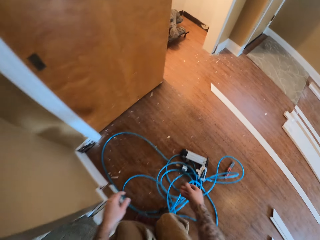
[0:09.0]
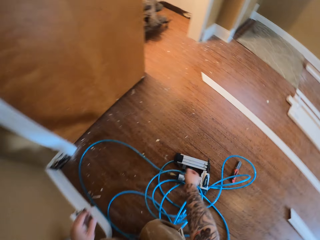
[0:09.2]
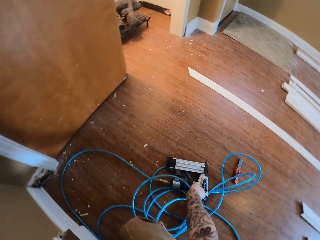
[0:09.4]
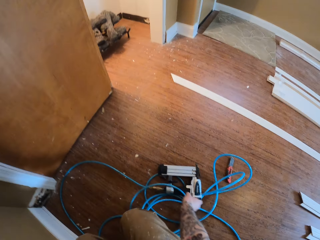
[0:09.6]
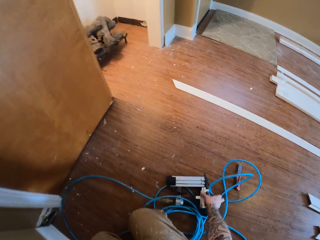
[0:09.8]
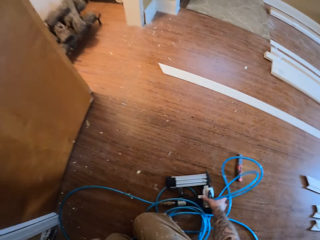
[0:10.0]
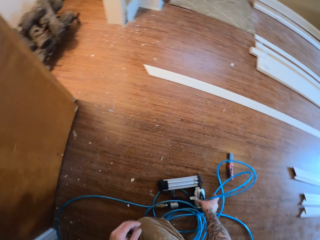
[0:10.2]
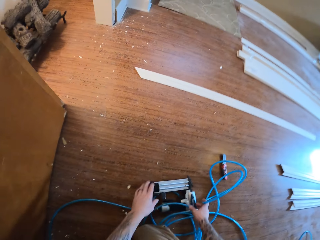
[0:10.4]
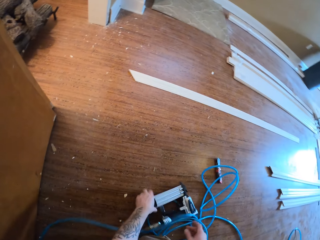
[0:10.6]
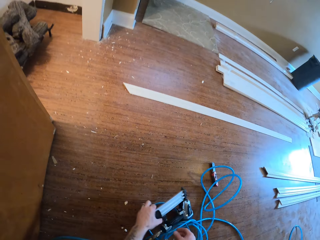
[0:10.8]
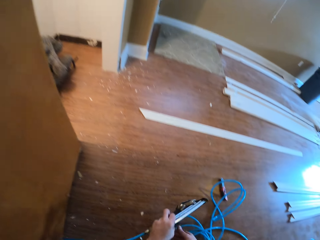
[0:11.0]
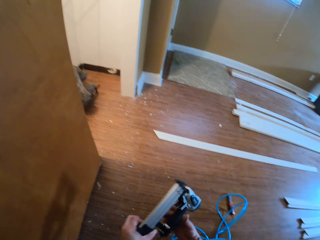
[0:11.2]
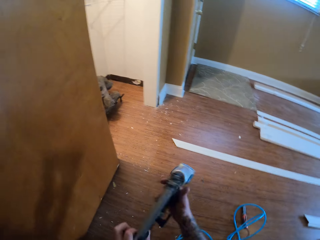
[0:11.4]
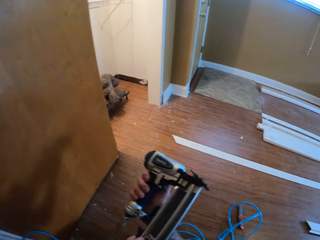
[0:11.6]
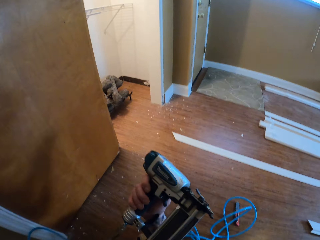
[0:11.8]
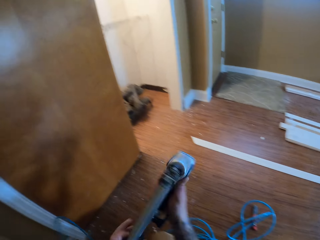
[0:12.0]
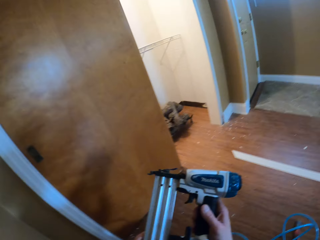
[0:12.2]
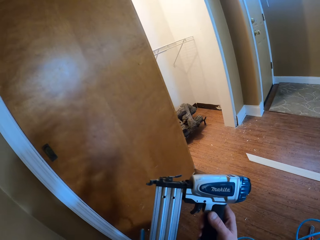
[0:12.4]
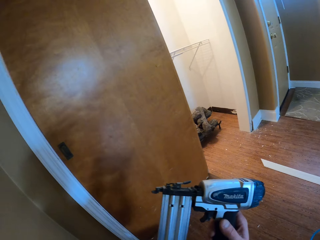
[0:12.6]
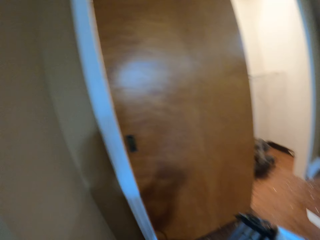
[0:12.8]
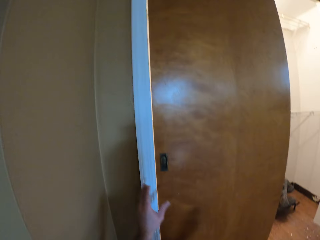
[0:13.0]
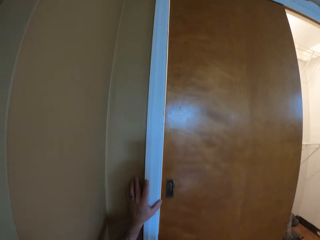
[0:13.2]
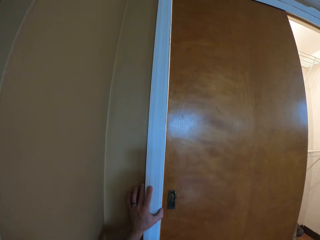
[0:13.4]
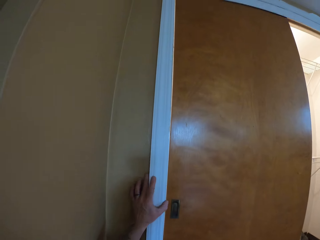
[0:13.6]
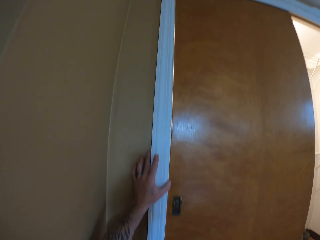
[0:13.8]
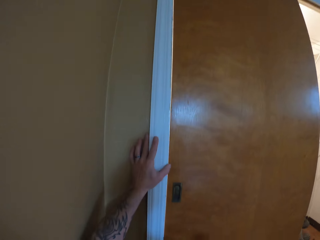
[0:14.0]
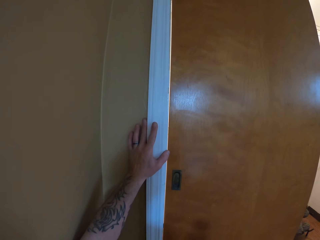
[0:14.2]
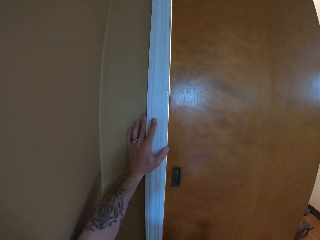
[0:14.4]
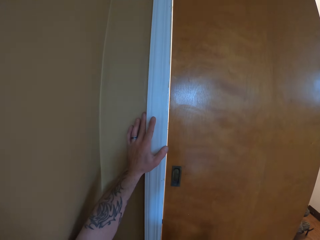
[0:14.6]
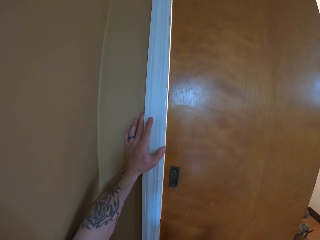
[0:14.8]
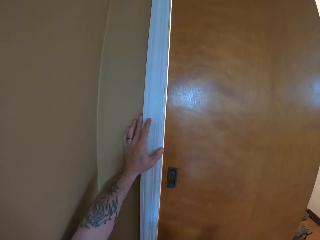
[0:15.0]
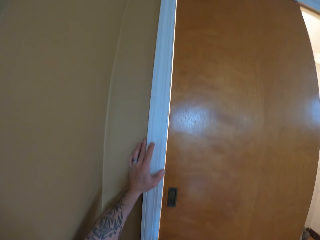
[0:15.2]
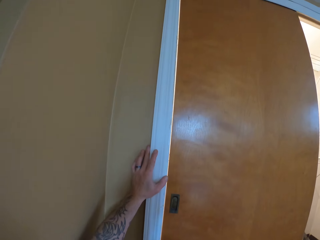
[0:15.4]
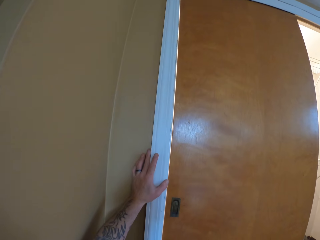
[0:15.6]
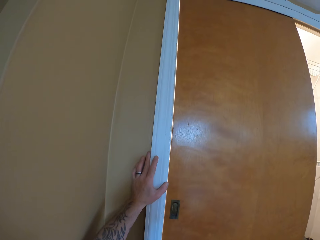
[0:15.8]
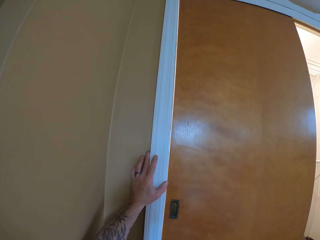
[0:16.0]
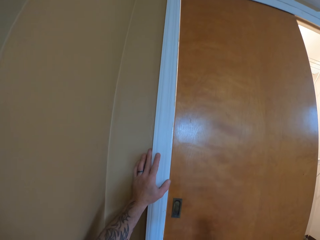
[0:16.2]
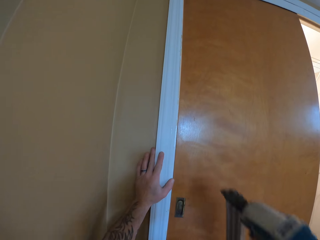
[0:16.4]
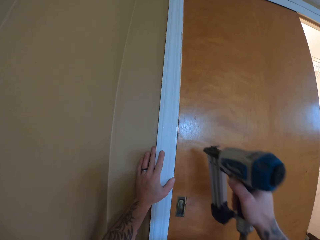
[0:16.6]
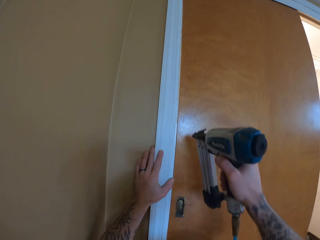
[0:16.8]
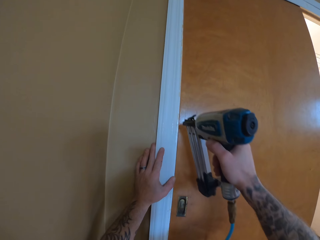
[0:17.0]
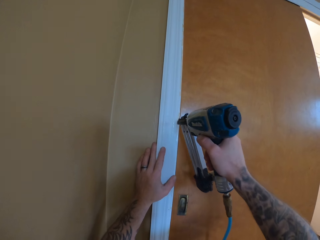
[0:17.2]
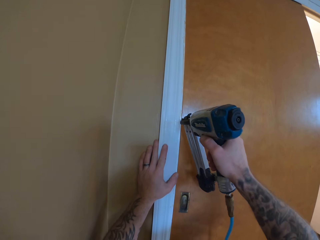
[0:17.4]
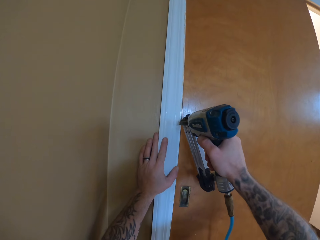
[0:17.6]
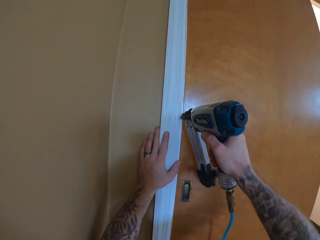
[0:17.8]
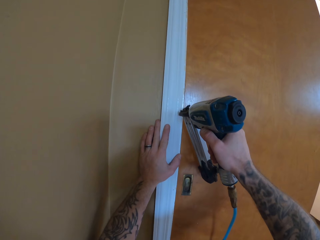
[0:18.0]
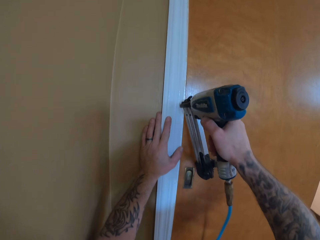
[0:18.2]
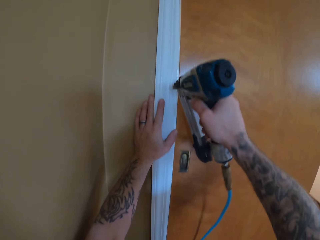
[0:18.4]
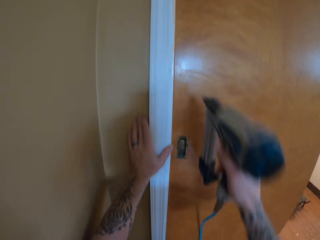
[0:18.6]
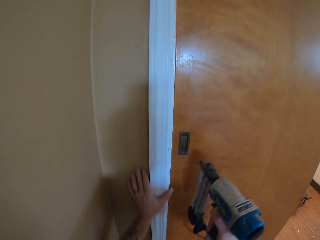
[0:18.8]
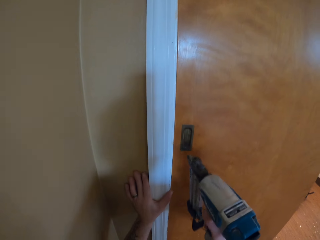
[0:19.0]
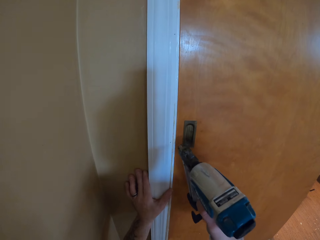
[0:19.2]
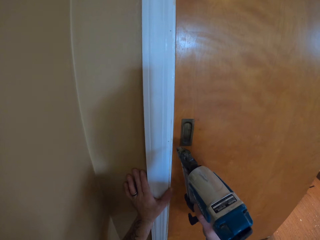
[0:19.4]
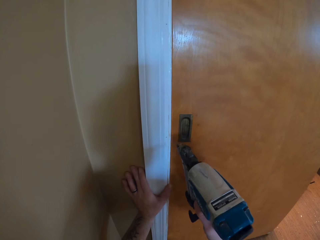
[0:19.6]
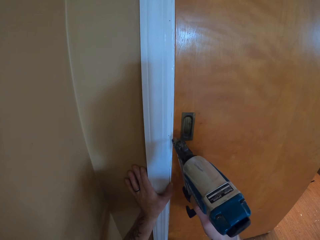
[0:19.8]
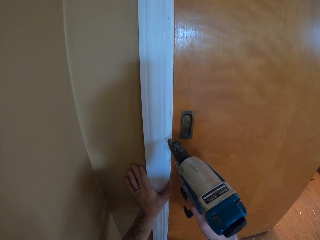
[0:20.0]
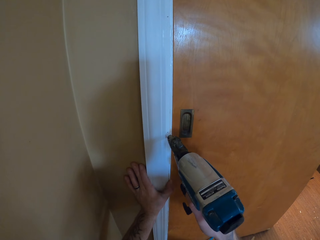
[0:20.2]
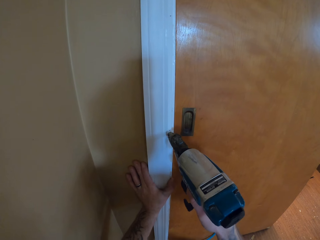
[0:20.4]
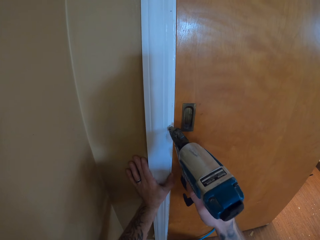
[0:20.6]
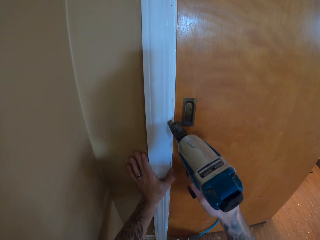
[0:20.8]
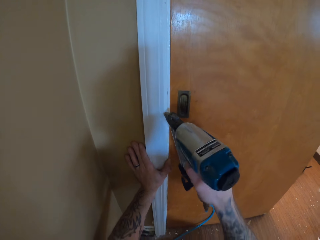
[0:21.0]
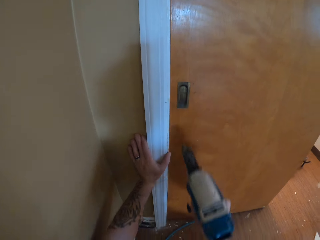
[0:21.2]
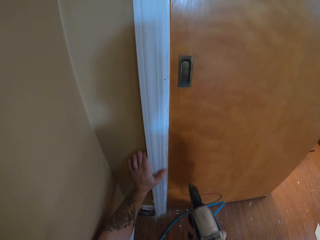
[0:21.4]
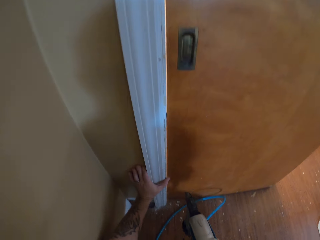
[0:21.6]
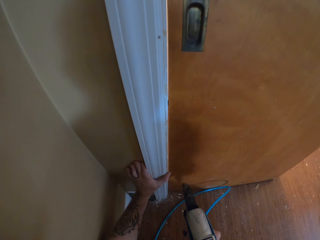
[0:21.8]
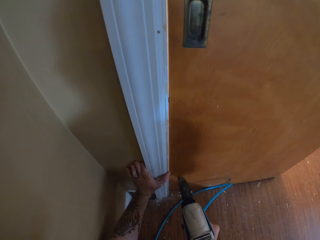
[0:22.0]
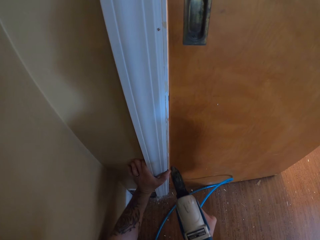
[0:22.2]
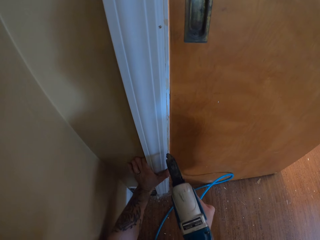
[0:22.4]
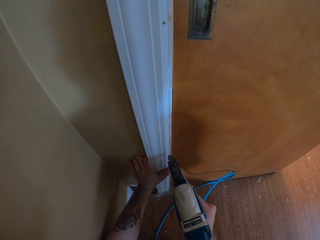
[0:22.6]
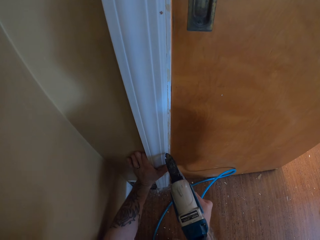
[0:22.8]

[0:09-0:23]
The camera wearer picks up the nail gun. They hold the door frame, insert nails on the door frame using the nail gun. They put a nail on the wood with the nail gun.

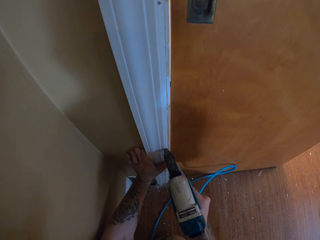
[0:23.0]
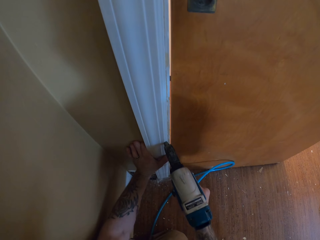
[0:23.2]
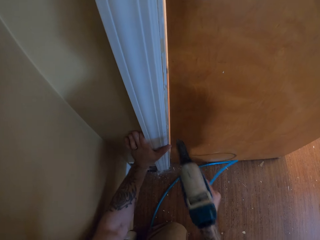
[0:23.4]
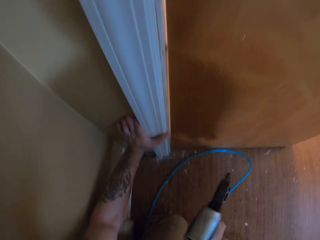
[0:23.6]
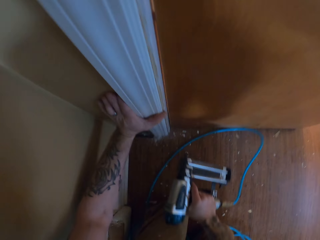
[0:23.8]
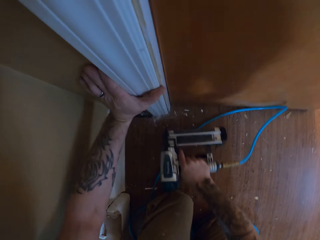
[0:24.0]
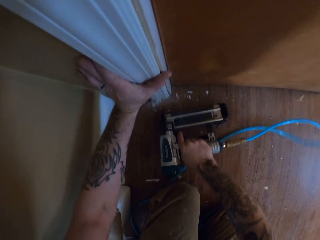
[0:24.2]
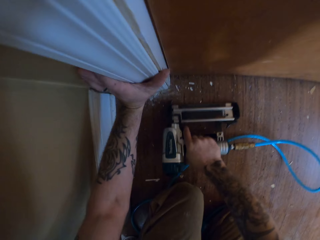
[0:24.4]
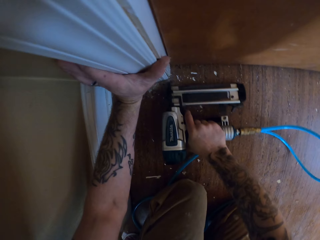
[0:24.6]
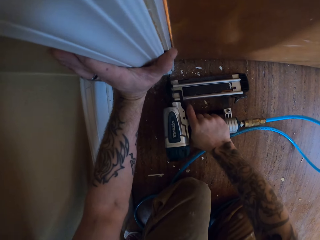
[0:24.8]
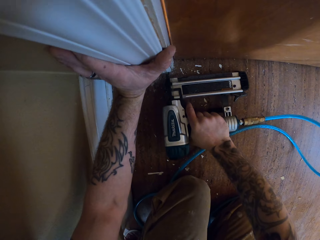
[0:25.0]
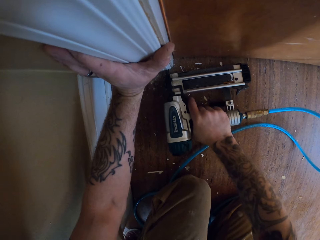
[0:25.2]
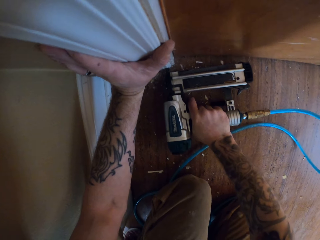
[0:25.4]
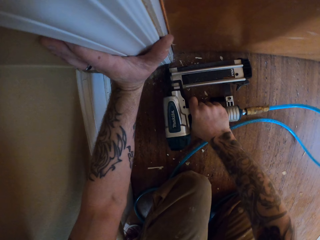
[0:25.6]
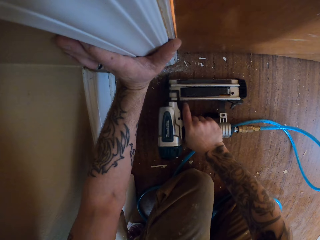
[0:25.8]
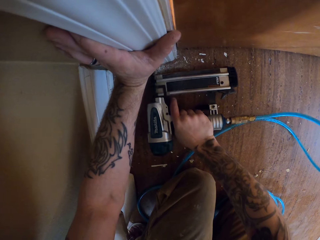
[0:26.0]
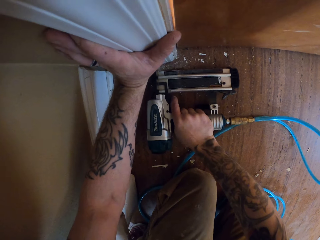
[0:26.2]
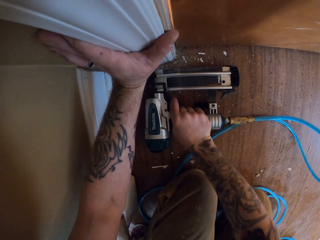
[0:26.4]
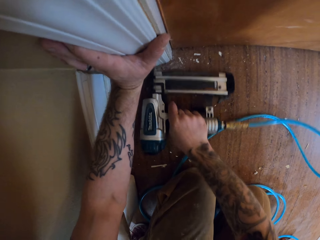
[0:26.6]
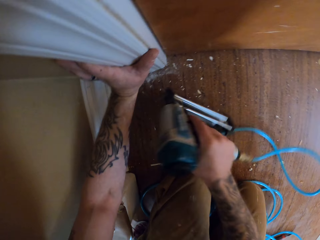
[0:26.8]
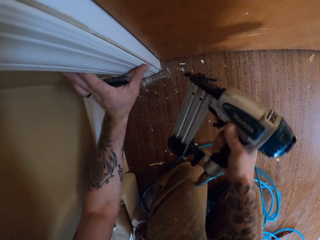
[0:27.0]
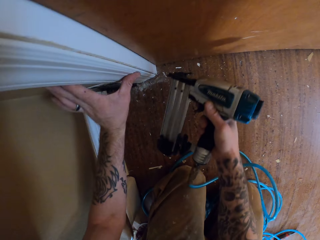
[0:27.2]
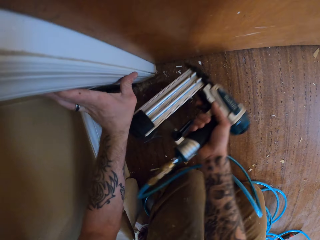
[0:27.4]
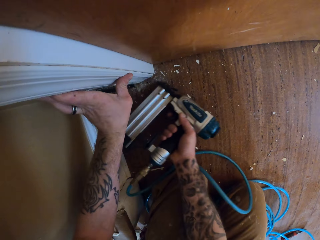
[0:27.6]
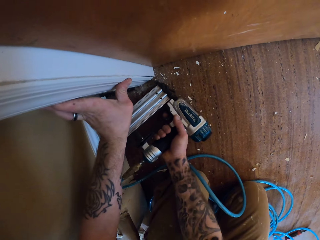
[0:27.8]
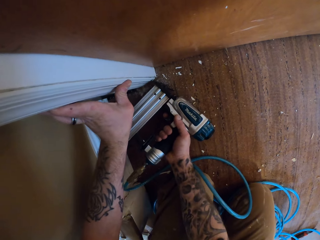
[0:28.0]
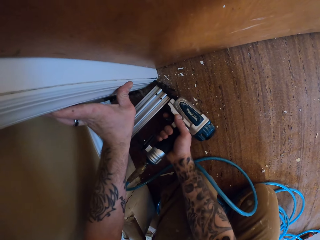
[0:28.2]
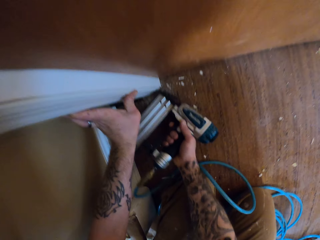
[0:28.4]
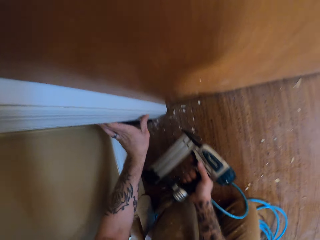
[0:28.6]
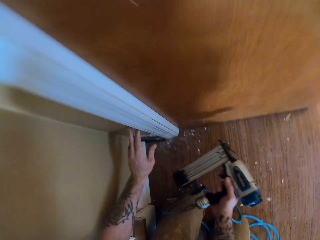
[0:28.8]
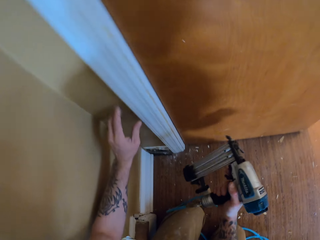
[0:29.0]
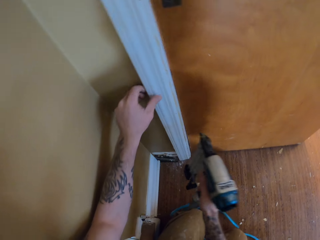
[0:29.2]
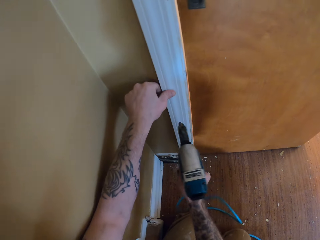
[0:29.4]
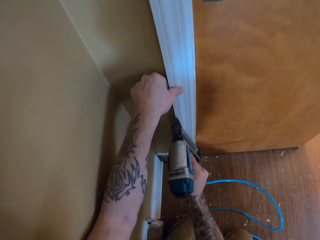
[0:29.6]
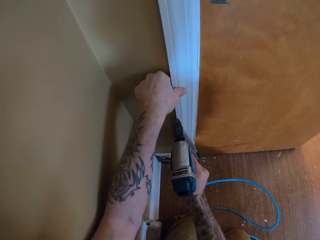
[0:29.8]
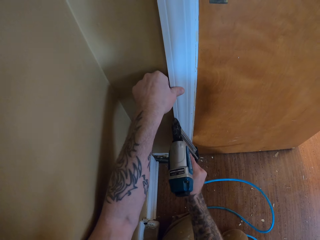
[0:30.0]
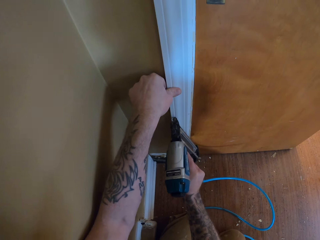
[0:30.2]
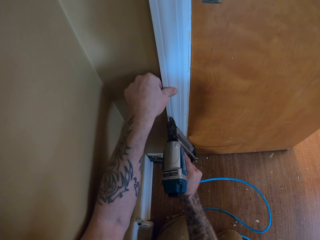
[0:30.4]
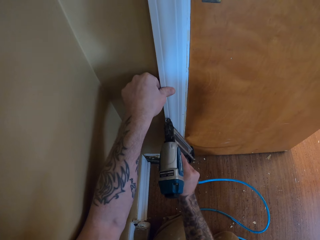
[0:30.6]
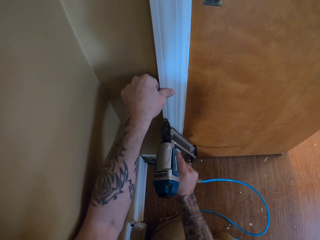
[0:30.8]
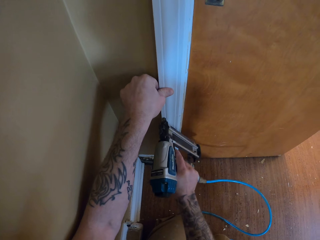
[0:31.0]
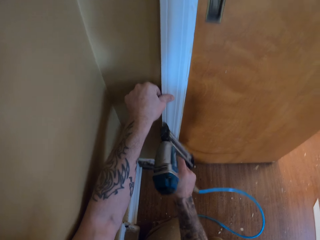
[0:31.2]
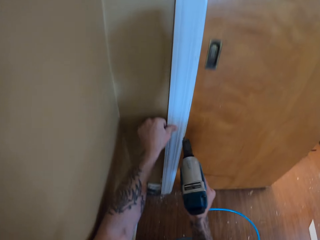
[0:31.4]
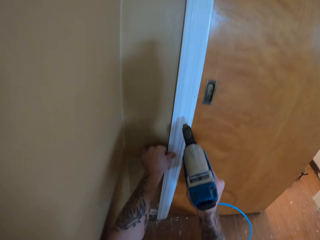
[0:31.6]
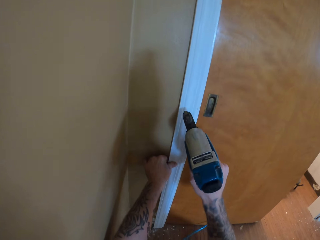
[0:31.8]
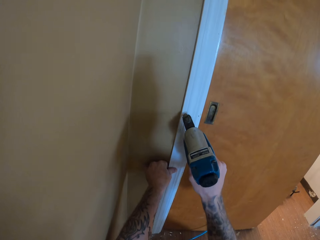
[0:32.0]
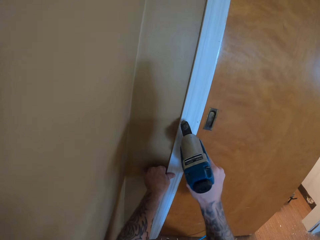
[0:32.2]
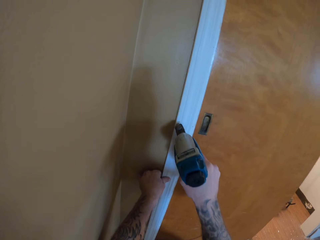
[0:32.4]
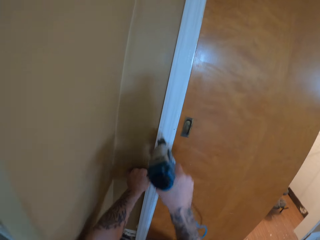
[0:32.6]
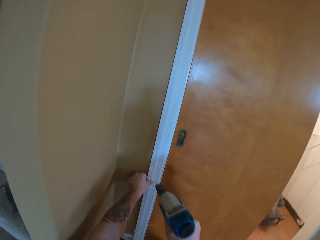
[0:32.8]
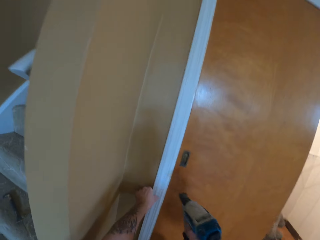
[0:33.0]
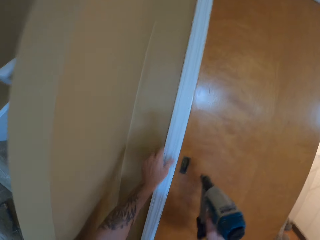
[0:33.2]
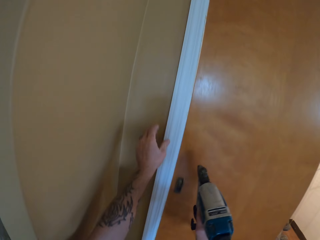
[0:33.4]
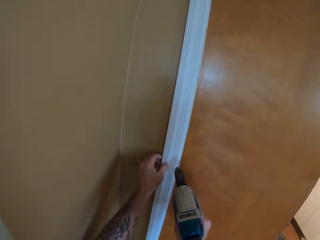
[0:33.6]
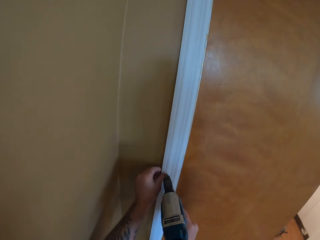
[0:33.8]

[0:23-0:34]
The camera wearer puts a nail on the wood with the nail gun. They put a nail on the wood with the nail gun repeatedly.
